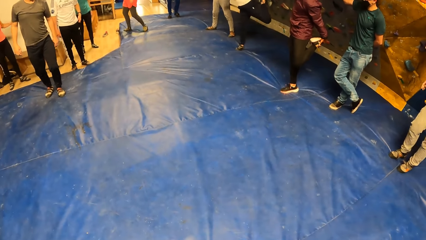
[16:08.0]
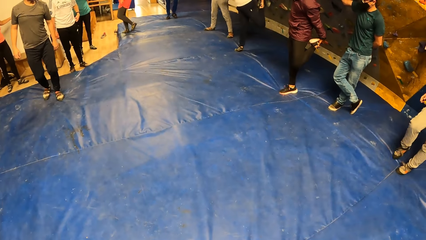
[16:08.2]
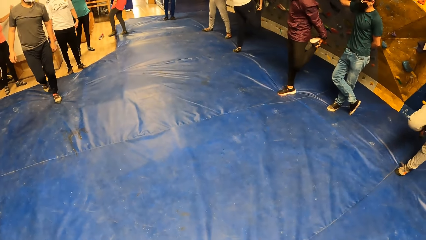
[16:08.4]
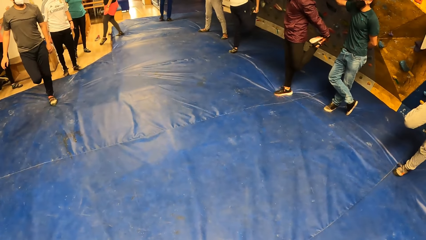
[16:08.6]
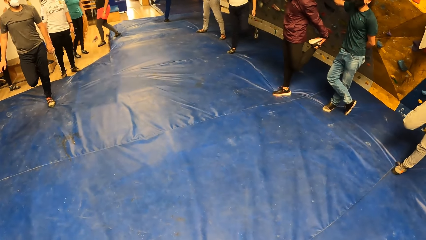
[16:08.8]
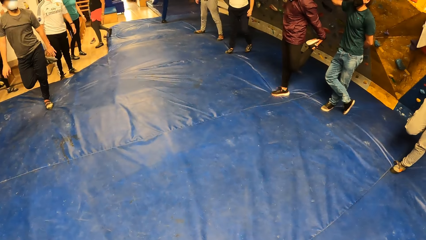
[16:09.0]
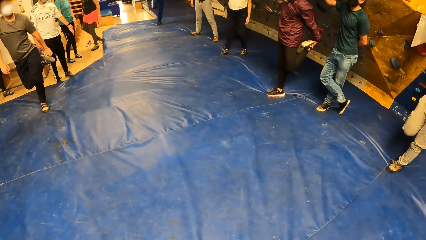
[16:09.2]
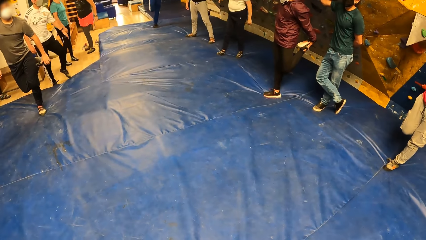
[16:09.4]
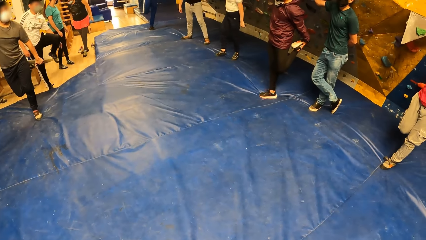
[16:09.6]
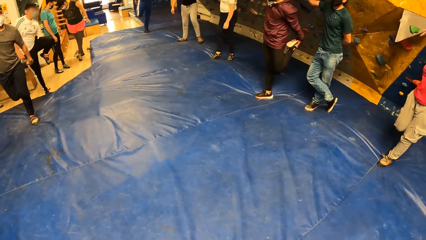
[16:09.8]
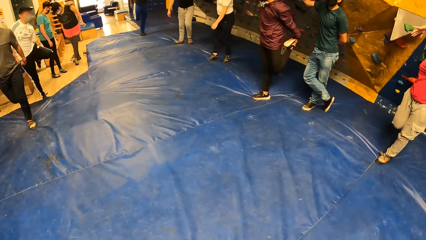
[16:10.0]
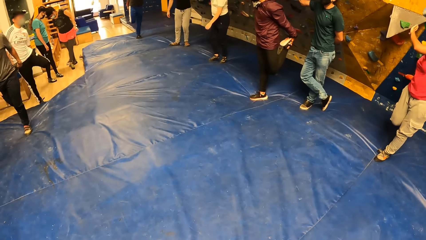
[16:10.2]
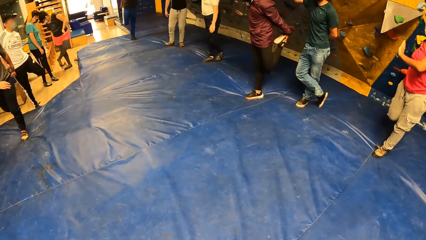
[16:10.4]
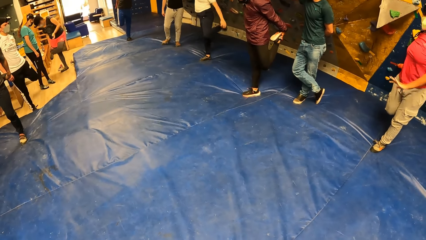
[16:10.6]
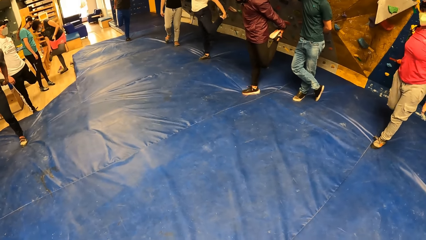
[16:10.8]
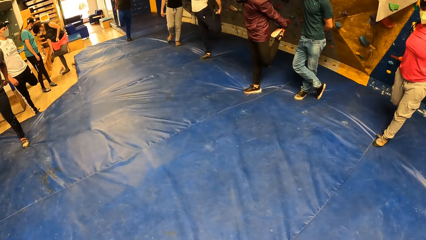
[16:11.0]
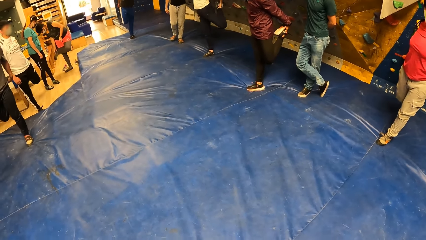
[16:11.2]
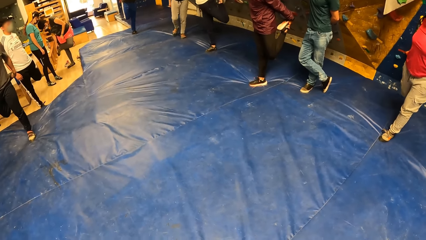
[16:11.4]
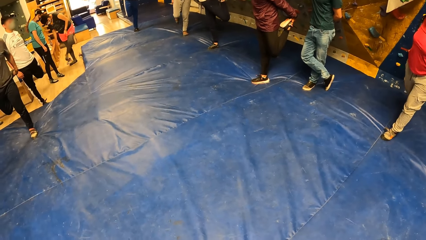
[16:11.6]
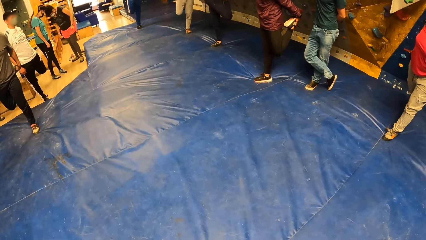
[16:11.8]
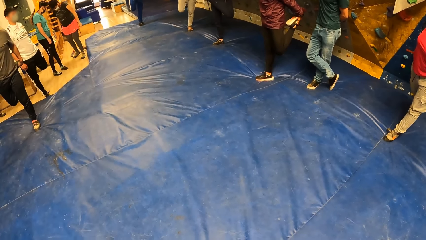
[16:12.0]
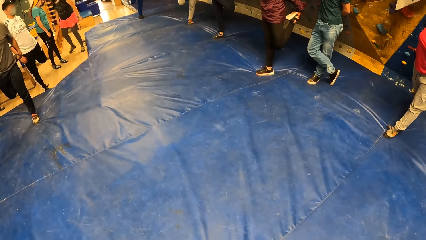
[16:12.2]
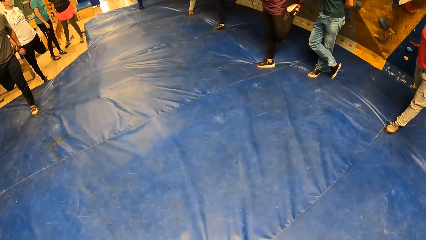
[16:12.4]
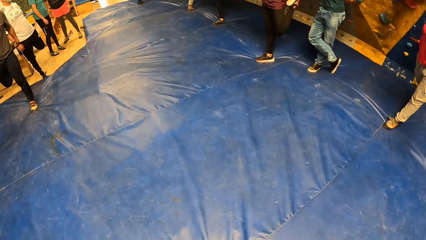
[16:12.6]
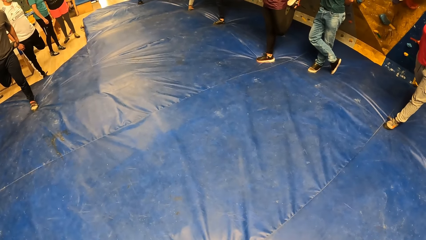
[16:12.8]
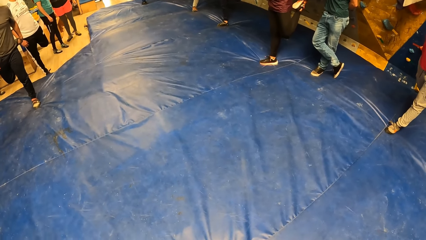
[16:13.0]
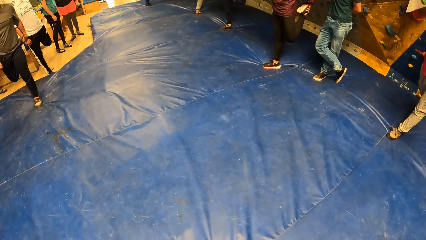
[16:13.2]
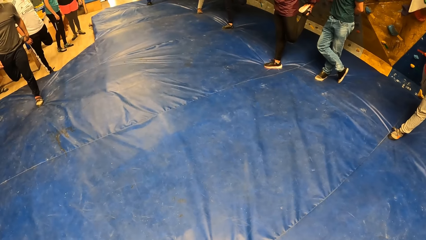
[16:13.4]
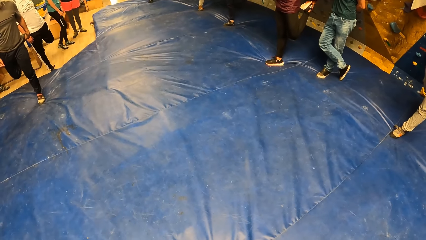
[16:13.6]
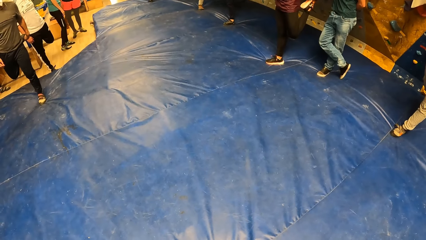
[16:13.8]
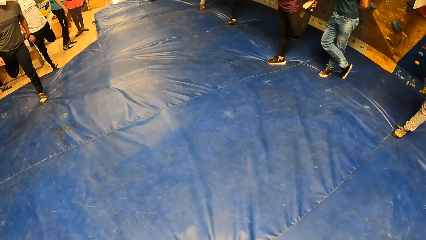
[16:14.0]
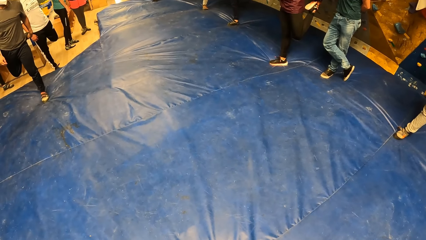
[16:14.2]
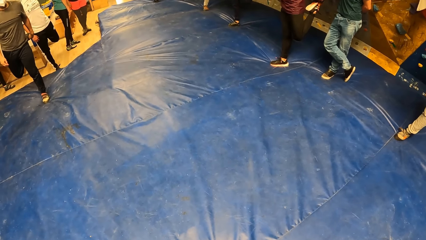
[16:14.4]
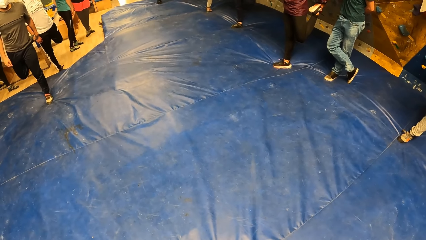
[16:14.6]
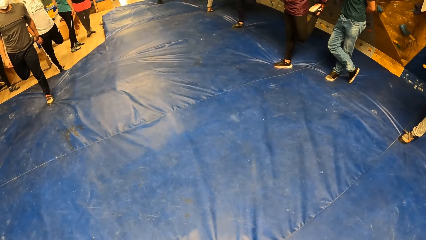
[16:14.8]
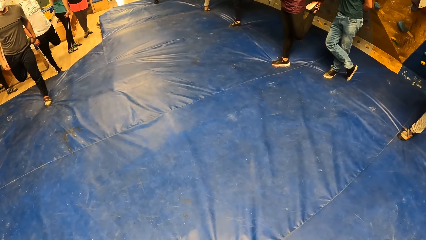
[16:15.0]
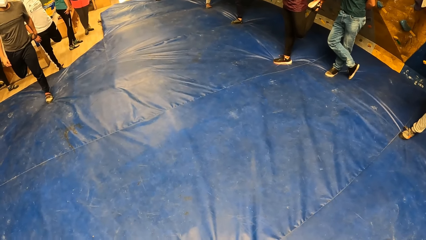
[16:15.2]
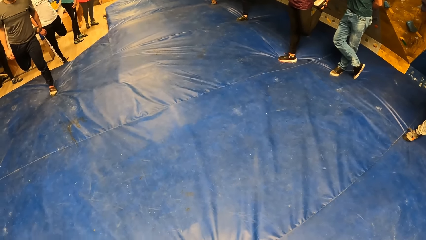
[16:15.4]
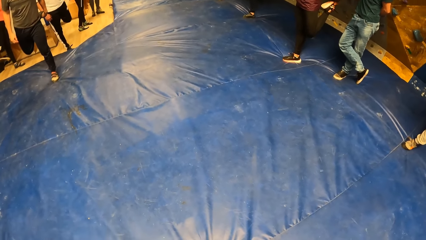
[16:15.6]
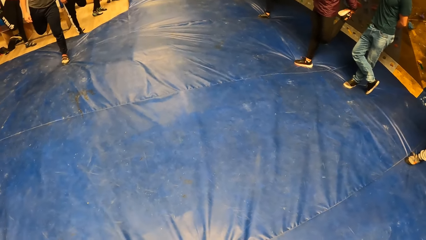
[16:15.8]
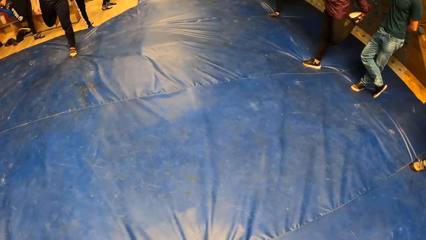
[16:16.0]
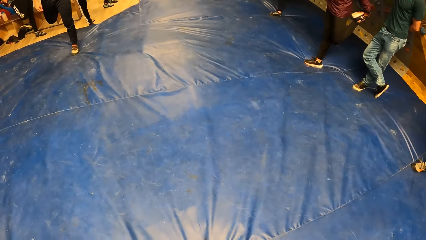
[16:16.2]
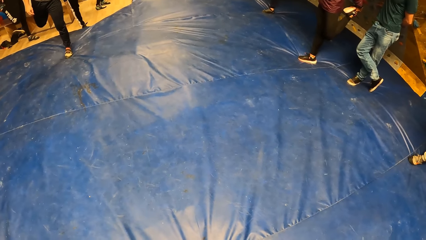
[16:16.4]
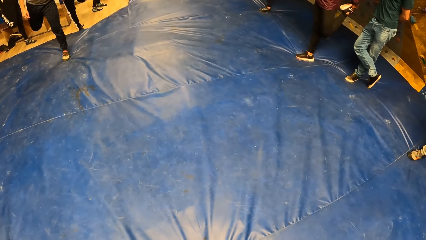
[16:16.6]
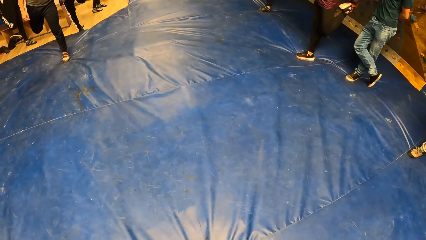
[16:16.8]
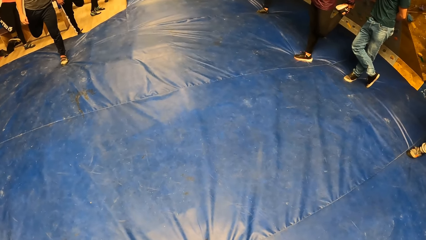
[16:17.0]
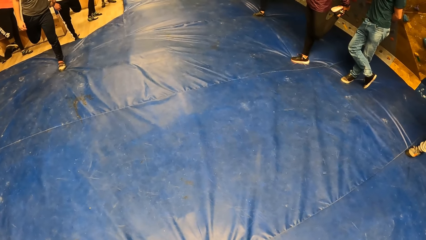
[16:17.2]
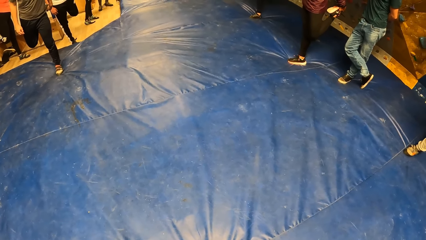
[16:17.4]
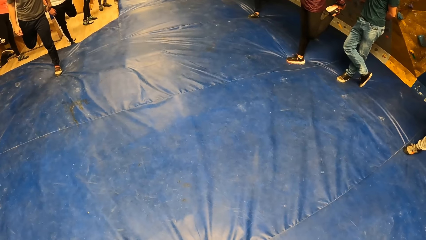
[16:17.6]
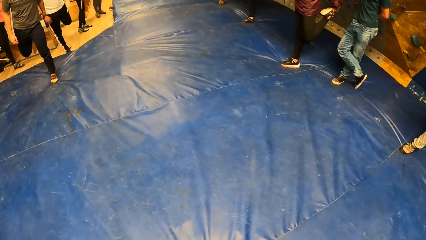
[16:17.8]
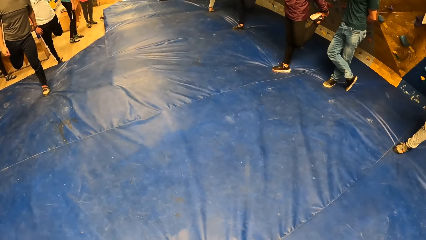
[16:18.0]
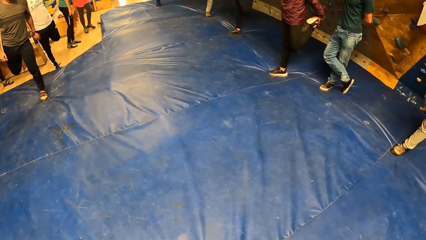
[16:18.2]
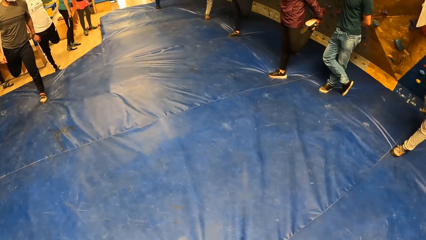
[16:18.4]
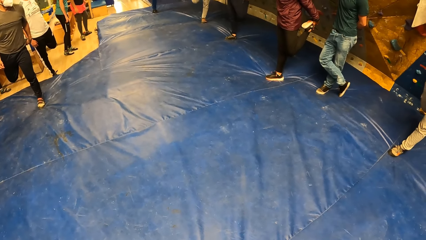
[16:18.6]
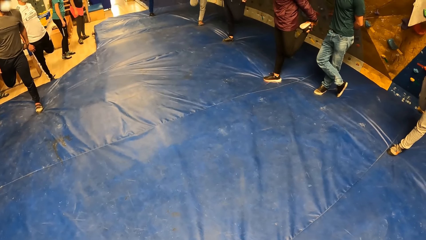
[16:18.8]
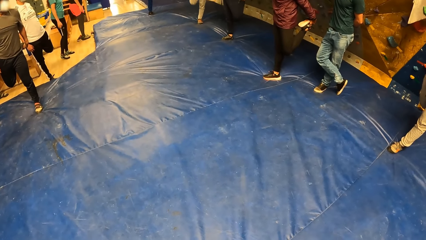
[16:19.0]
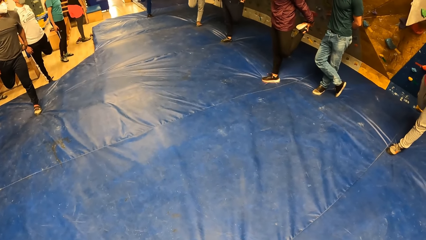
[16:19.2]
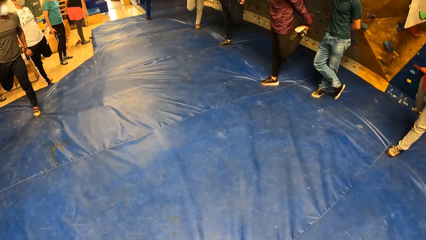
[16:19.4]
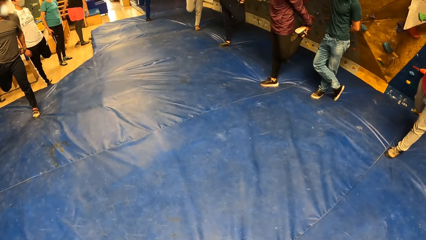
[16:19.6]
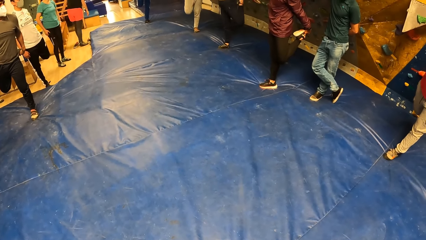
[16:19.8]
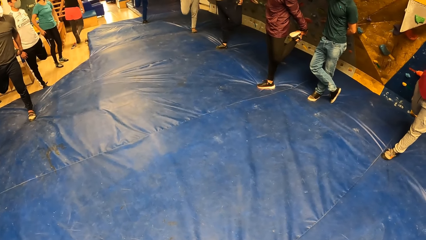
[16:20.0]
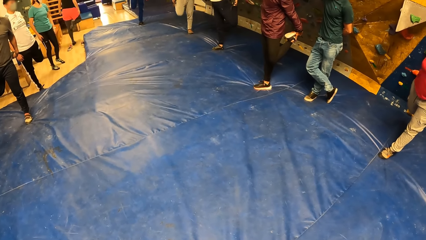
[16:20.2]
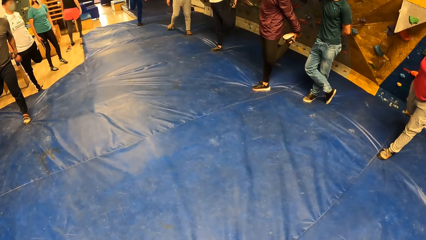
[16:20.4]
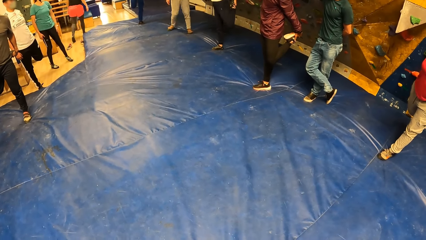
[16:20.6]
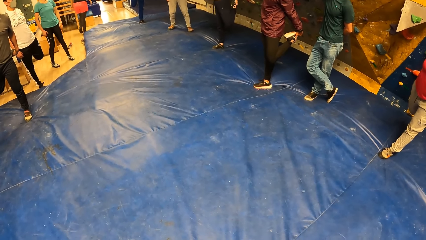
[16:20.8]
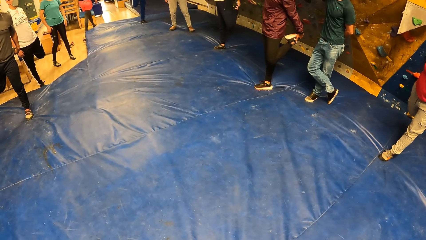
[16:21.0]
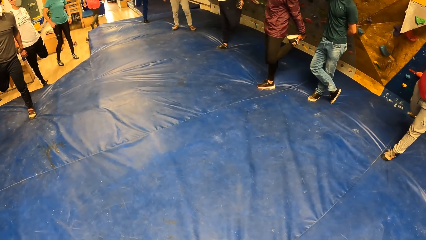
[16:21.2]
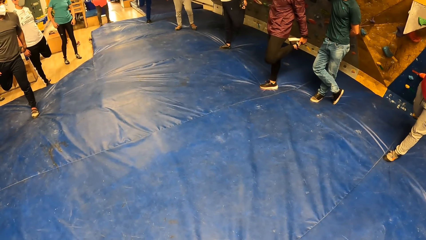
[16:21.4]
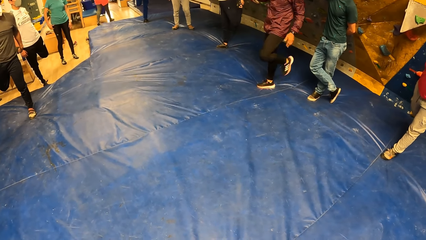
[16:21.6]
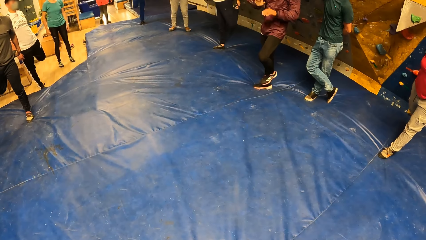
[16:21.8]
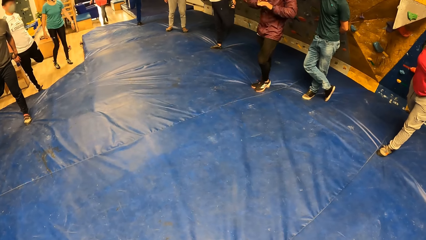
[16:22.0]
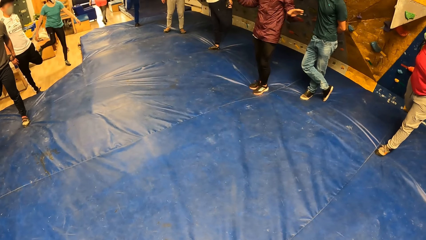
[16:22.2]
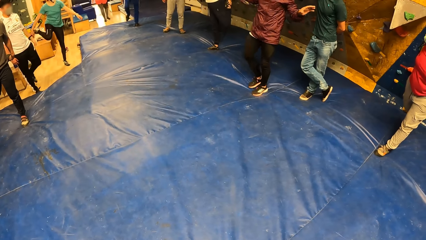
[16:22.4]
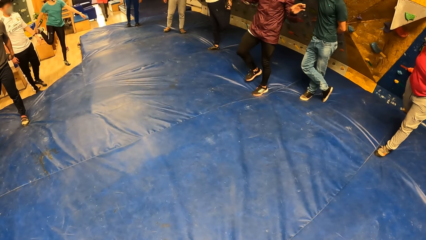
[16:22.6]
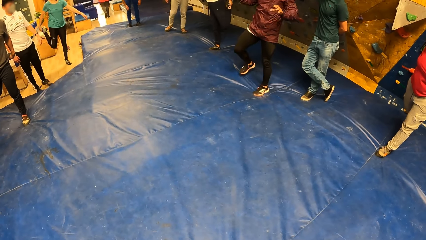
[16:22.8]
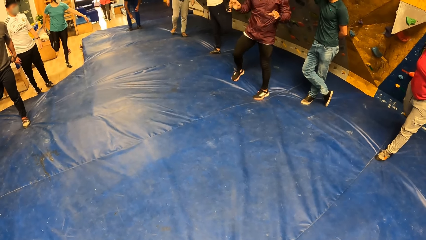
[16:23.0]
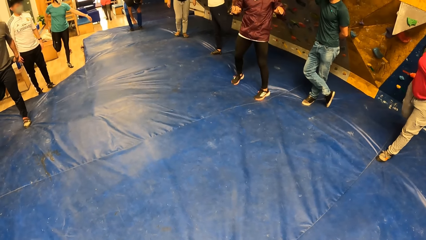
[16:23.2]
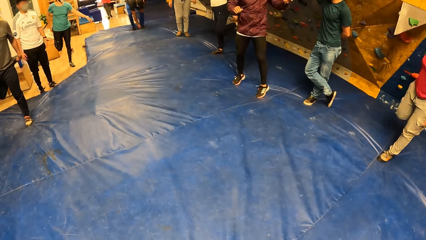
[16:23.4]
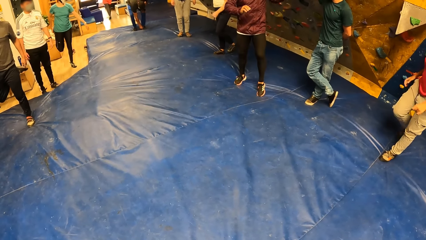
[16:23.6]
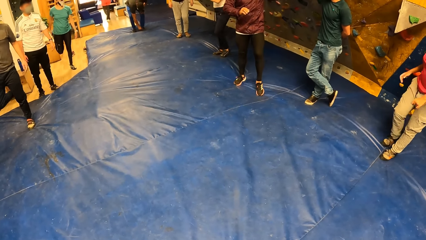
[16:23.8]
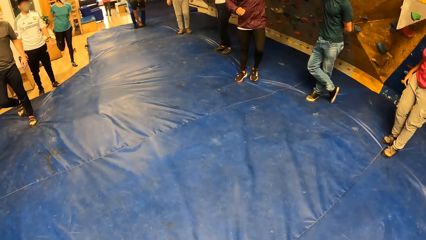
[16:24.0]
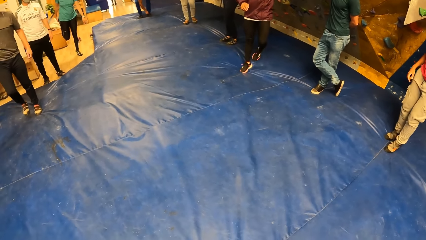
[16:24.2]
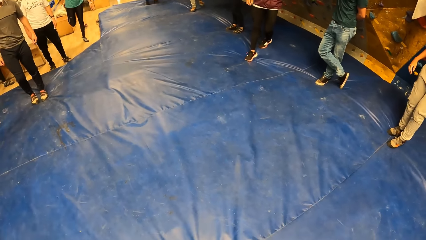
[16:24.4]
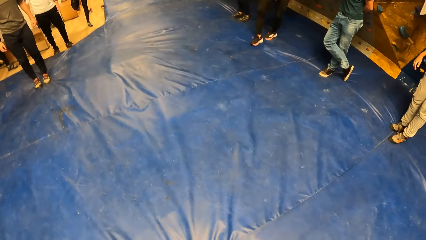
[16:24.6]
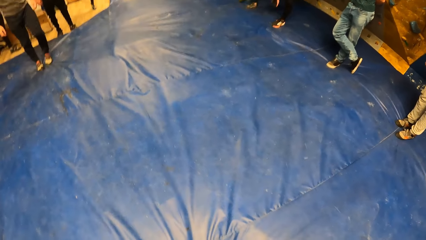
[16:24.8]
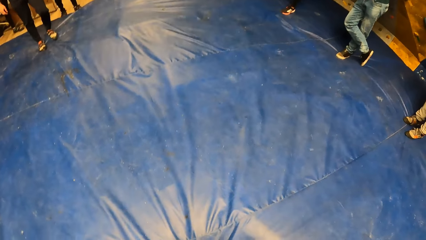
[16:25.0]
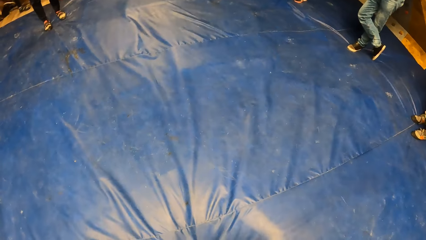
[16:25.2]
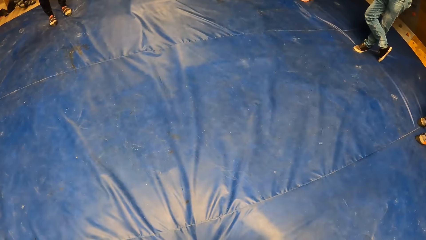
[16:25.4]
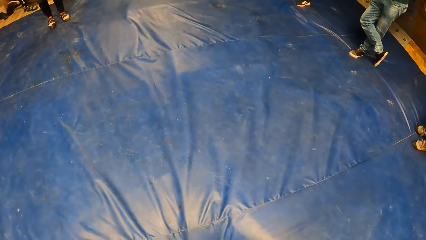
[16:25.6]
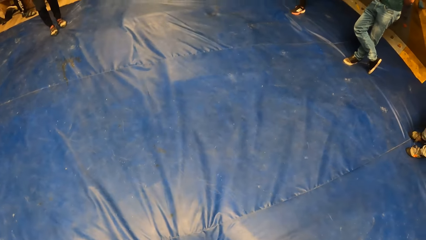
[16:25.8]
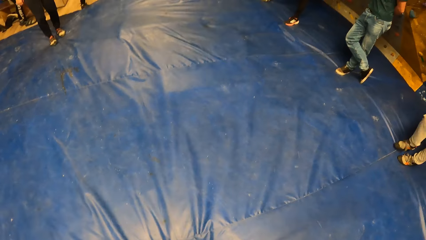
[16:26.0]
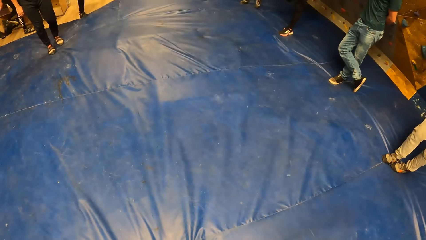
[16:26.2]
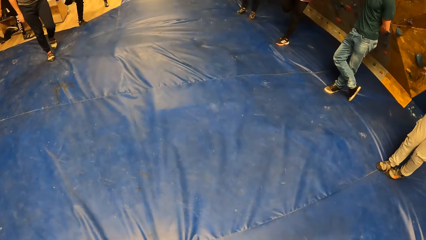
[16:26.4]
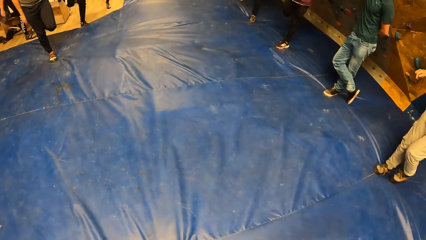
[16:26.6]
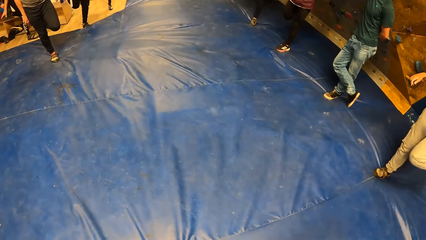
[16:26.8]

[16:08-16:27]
A man holds the right leg. A woman adjusts a sneaker on her left leg with her right hand. Another woman holds the left leg. A third woman stands. The man holds the right leg. The third woman moves. Another man taps the feet.
